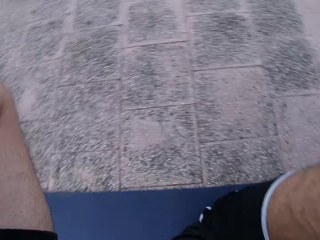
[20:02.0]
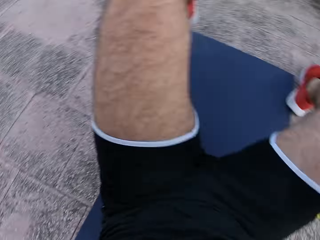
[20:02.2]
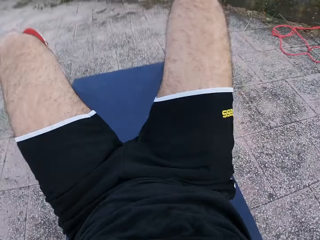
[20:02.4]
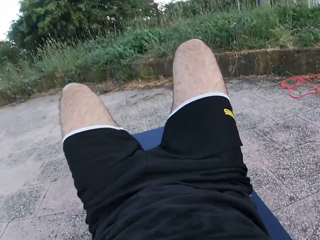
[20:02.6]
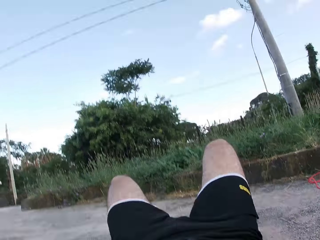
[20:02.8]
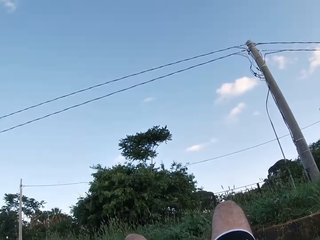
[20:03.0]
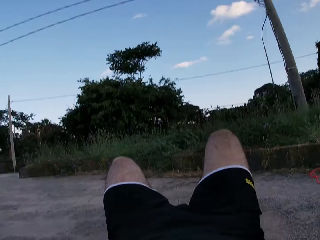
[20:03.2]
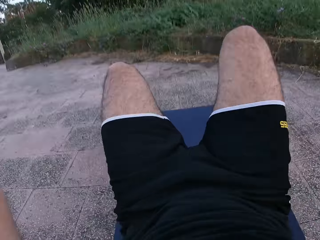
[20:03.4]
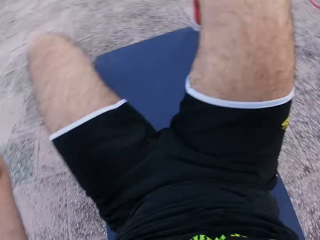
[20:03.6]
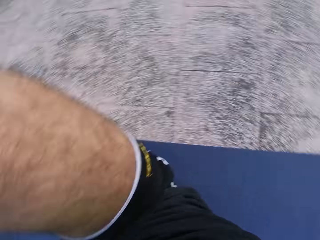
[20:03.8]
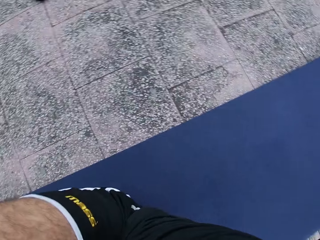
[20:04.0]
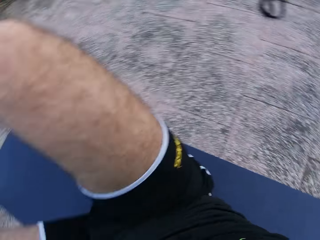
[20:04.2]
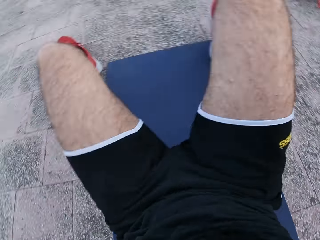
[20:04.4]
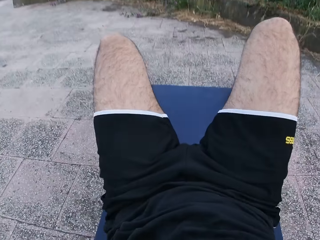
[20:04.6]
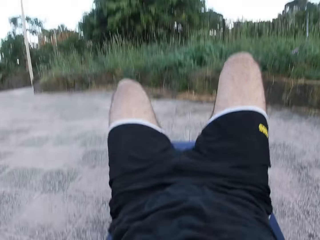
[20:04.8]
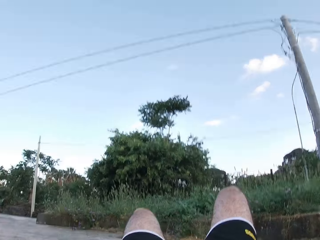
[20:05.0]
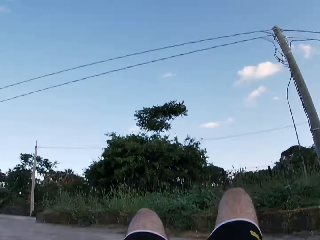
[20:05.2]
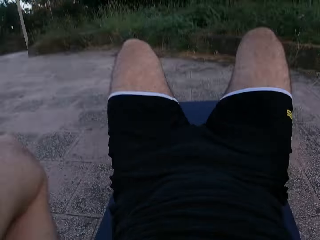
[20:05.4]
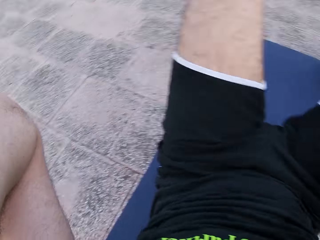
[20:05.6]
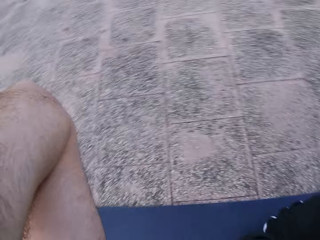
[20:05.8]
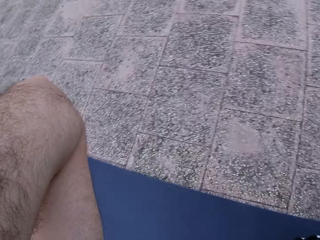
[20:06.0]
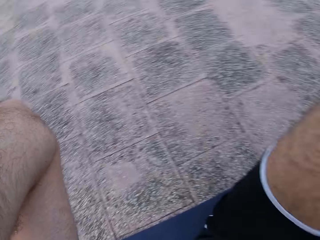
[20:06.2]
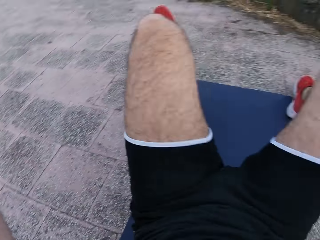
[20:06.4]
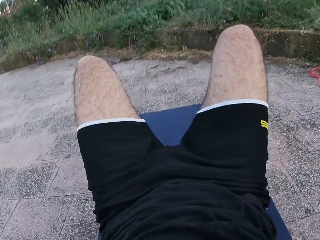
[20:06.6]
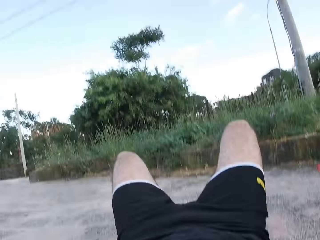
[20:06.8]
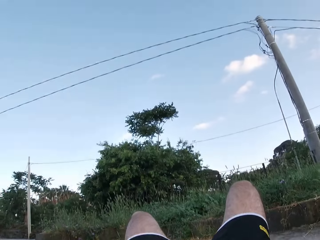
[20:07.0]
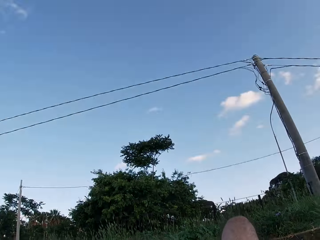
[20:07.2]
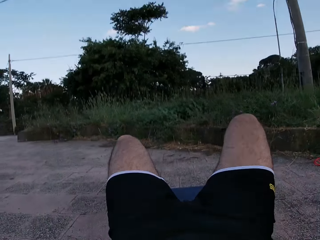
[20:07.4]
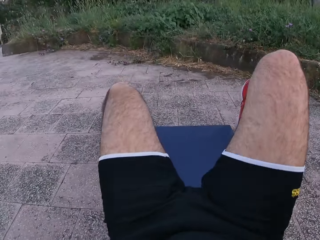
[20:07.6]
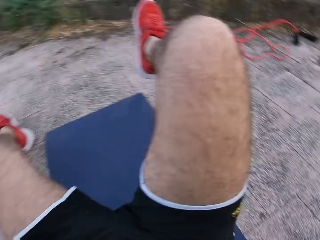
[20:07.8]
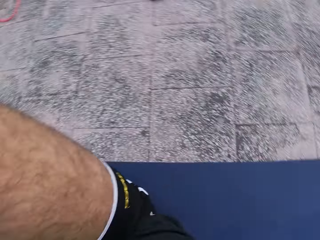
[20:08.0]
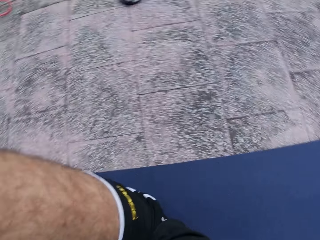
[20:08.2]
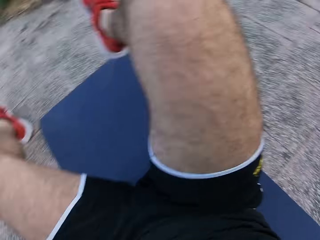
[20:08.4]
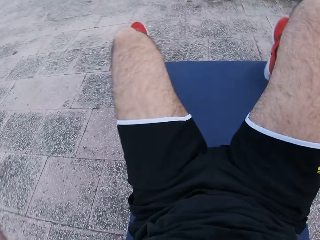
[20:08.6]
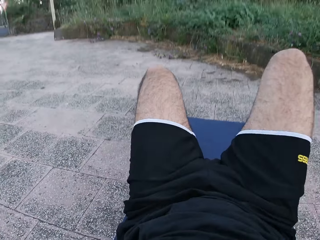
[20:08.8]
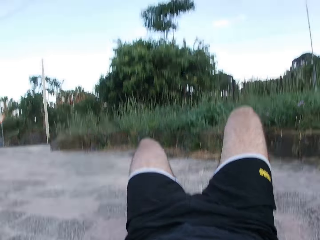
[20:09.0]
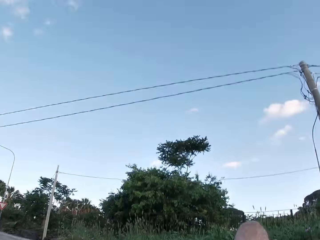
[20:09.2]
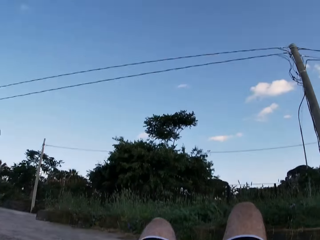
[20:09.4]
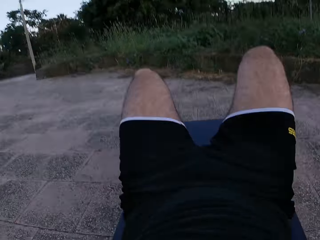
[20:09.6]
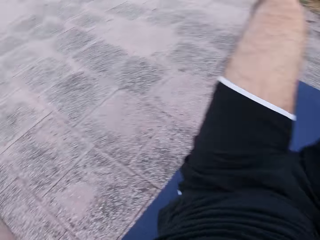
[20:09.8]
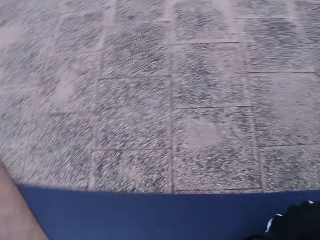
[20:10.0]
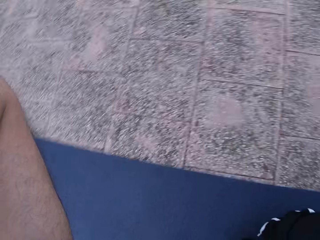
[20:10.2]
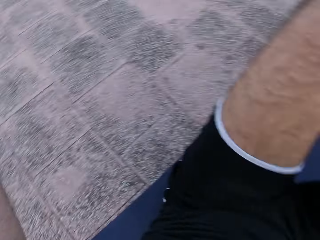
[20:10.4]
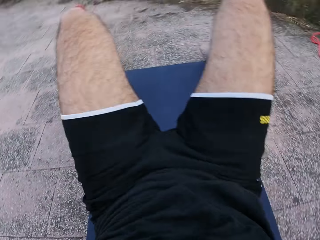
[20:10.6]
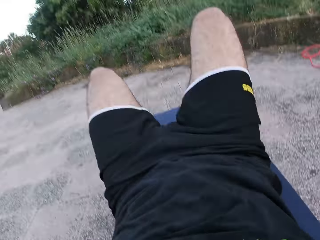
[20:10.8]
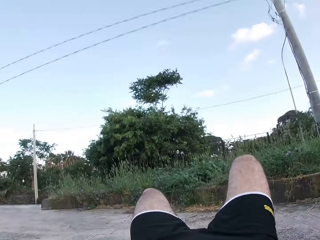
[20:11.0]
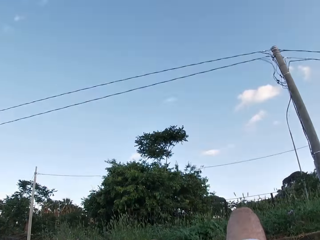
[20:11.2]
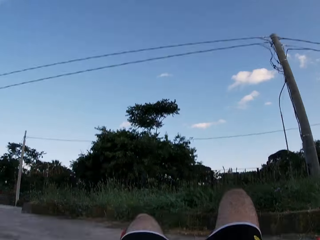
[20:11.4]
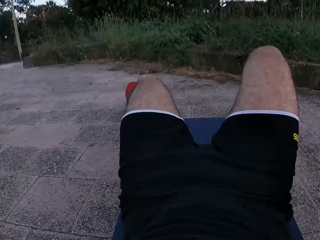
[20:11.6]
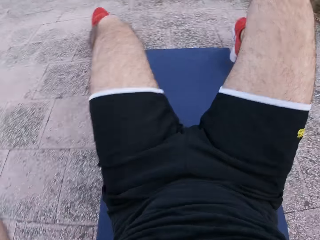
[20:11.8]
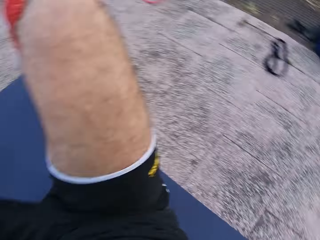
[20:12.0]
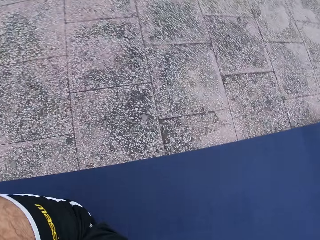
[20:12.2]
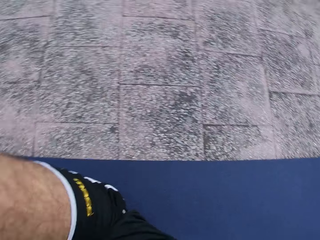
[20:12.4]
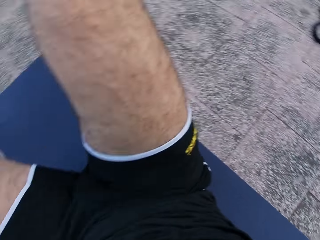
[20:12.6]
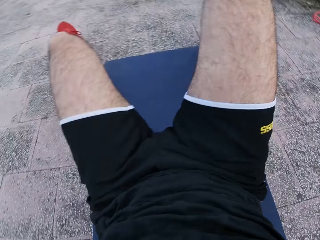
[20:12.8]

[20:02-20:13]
The camera wearer swings from side to side.

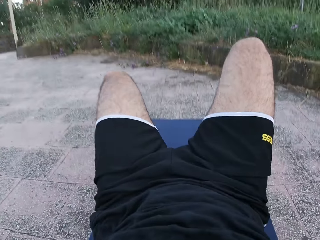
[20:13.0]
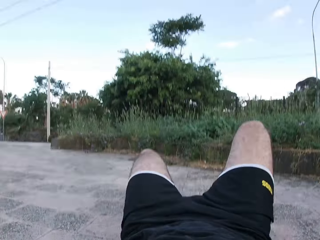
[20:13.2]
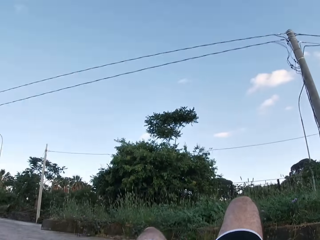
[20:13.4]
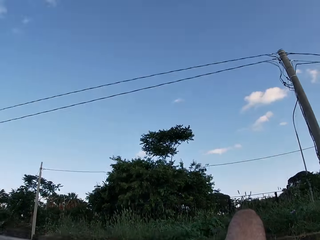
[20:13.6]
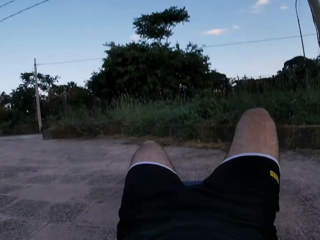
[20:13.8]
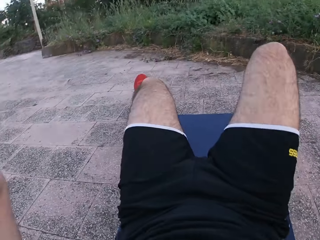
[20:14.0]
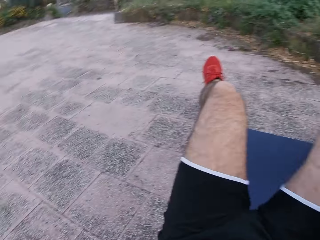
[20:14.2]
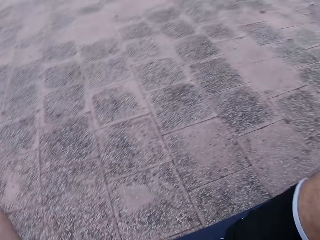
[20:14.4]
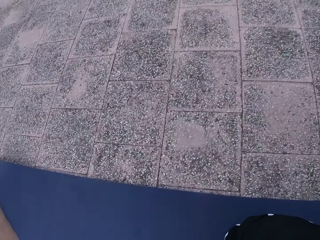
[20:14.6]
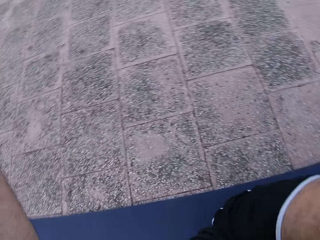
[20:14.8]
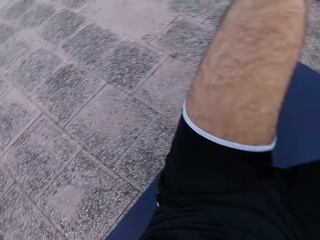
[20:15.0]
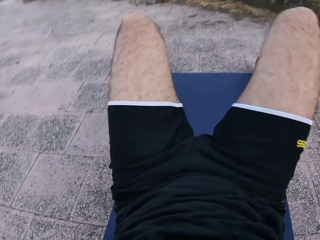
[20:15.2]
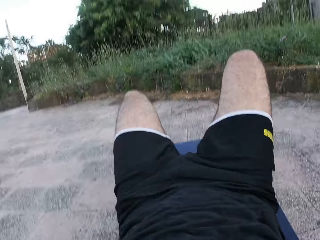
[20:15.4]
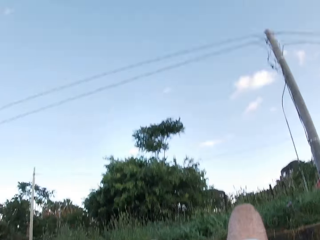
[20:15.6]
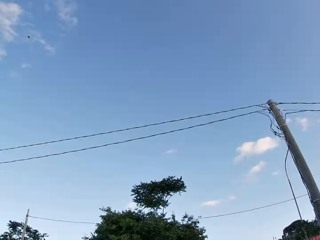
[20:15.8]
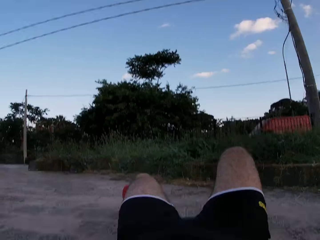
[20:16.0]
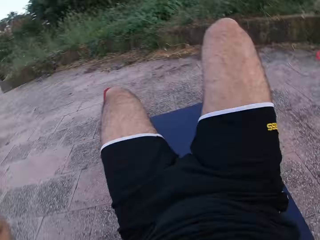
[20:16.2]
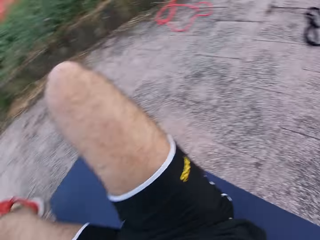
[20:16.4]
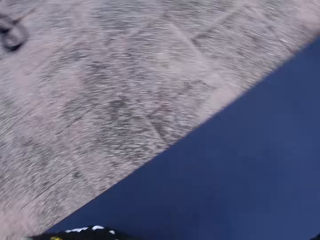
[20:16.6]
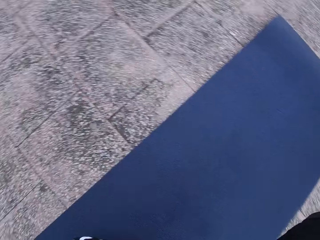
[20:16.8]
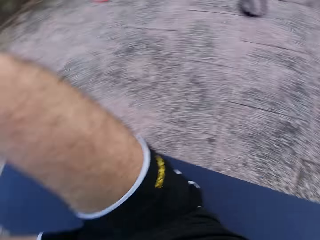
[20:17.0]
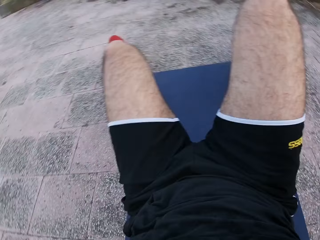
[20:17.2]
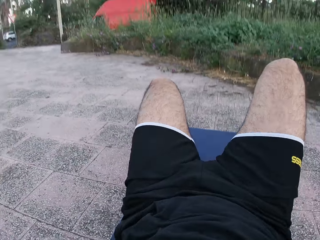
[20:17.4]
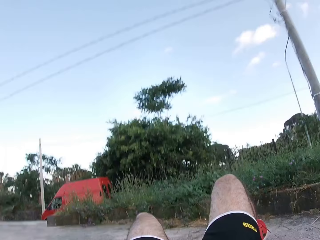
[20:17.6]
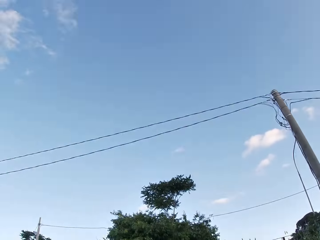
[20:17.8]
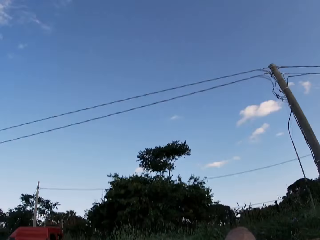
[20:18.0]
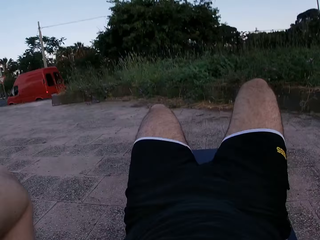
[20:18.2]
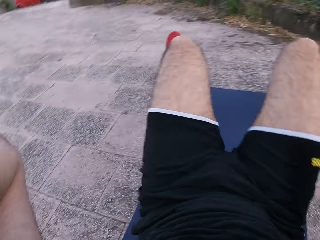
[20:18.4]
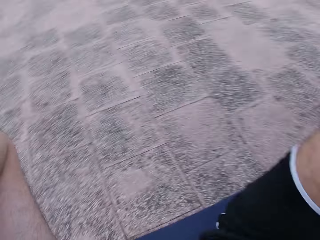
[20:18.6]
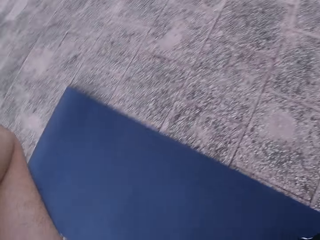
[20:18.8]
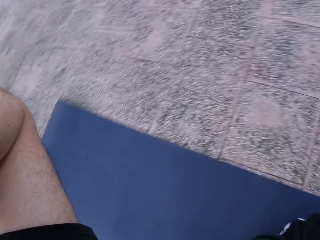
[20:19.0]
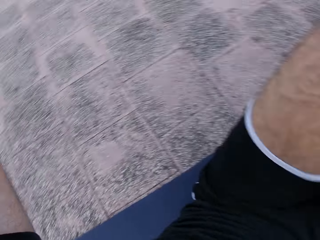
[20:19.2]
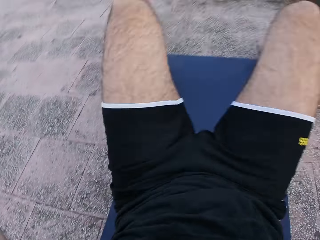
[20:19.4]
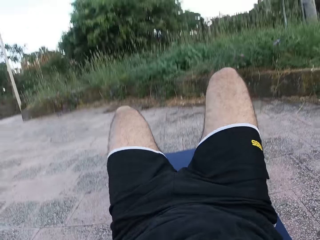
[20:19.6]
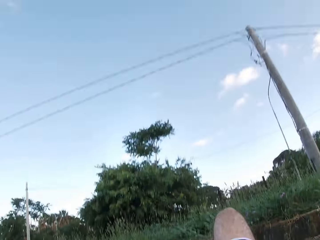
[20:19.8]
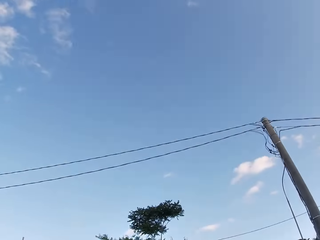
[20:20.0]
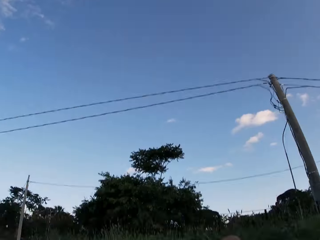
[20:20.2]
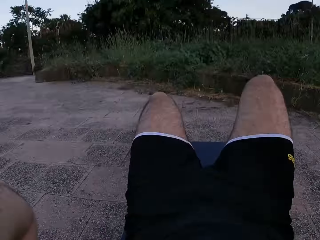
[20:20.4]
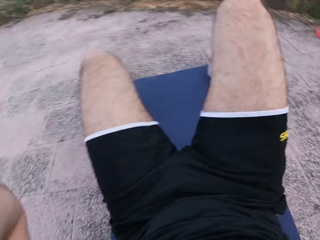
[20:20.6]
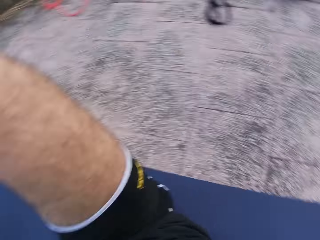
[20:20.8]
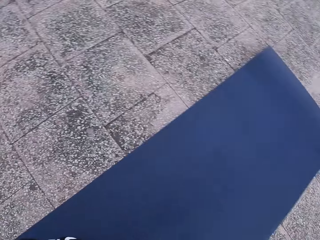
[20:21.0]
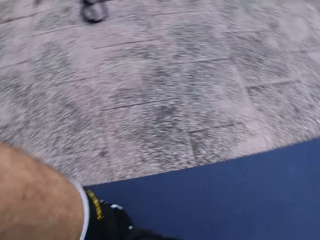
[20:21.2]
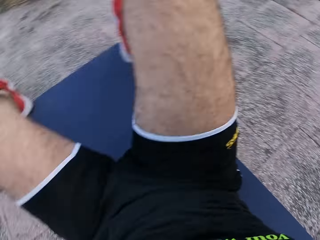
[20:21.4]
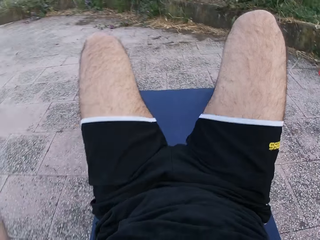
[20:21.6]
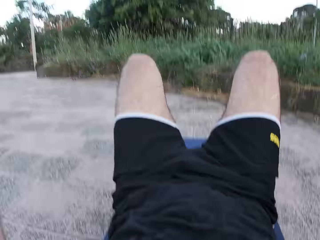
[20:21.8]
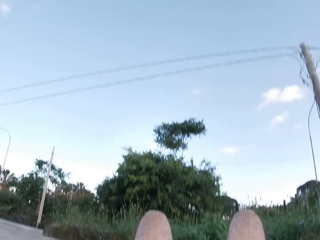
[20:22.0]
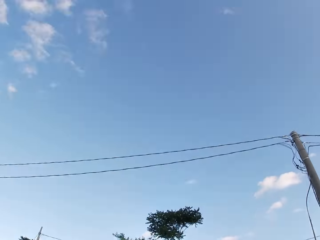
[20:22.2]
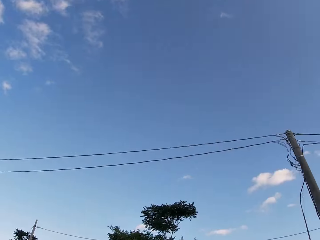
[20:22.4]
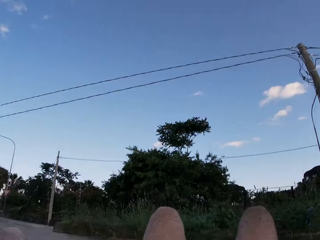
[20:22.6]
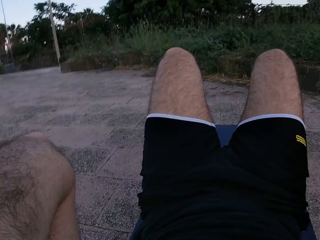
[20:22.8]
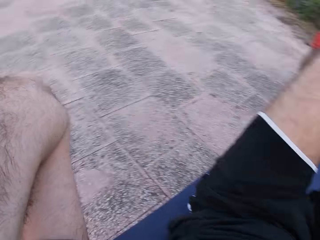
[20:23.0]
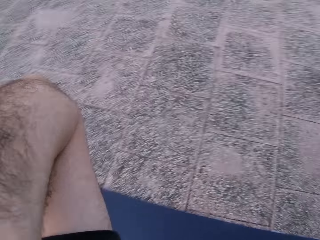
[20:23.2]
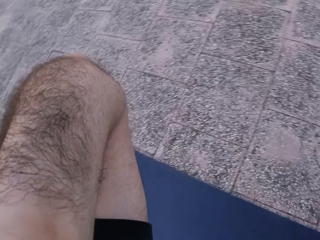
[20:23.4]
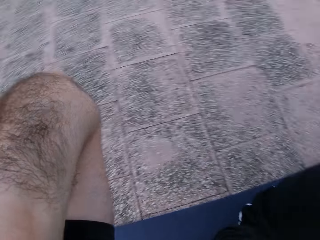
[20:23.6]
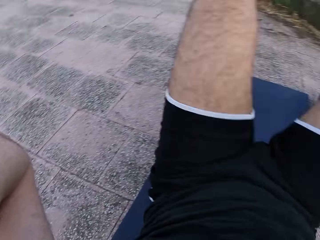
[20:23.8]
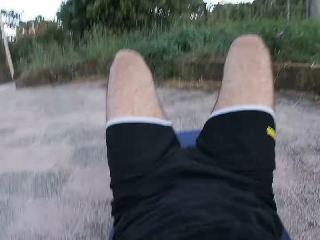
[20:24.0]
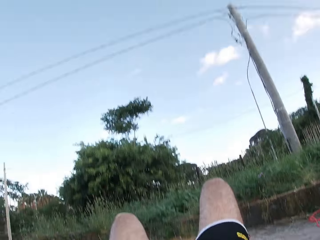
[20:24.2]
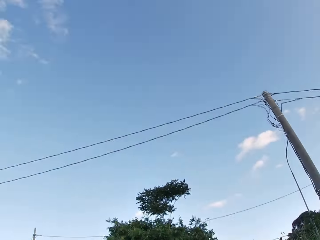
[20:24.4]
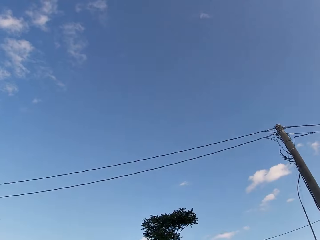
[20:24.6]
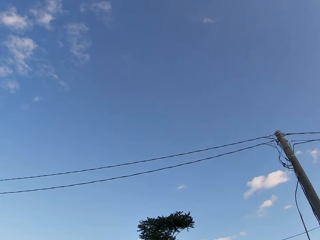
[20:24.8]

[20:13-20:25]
The camera wearer looks up at the sky. They exercise on a yoga mat. They look up at the sky. They exercise on the yoga mat. They look up at the sky. They exercise on the yoga mat. They look up at the sky. They exercise on the yoga mat.
